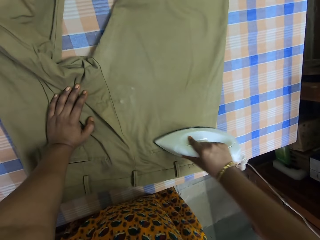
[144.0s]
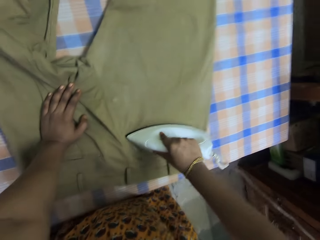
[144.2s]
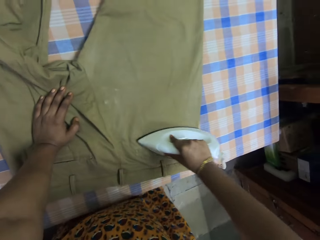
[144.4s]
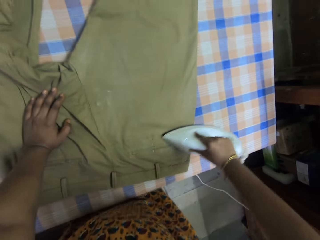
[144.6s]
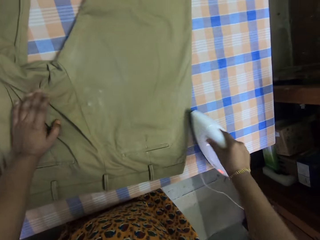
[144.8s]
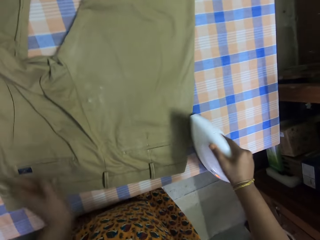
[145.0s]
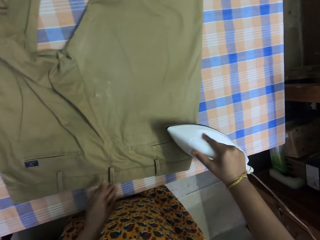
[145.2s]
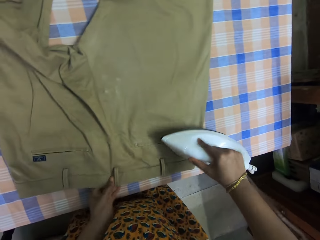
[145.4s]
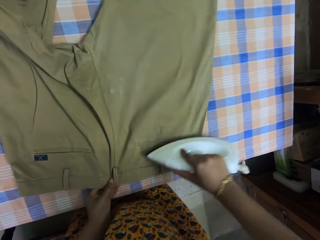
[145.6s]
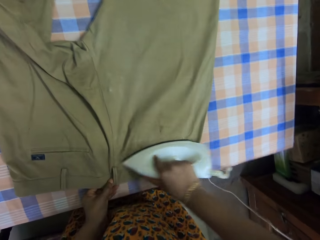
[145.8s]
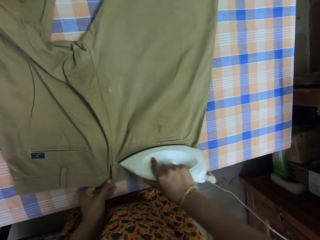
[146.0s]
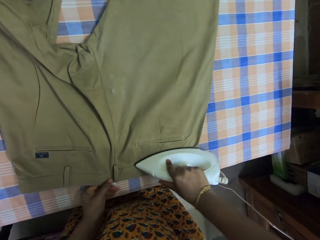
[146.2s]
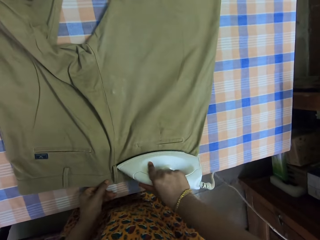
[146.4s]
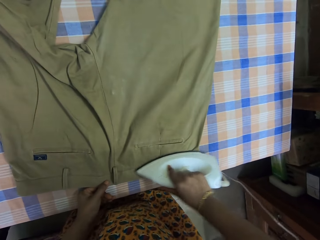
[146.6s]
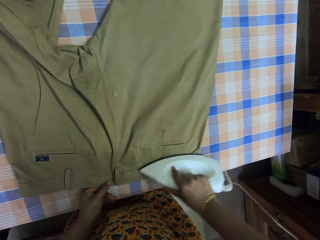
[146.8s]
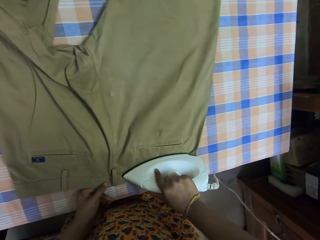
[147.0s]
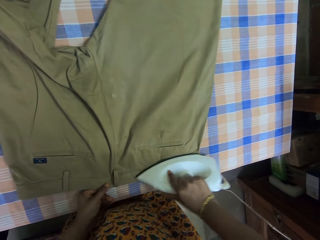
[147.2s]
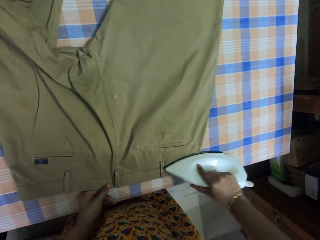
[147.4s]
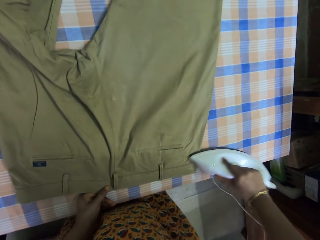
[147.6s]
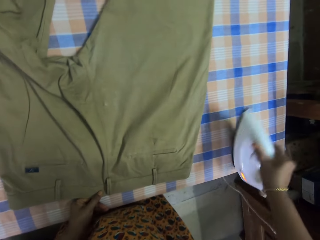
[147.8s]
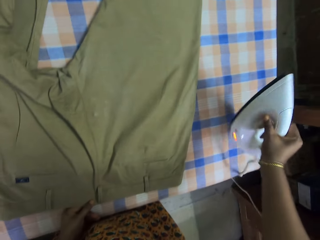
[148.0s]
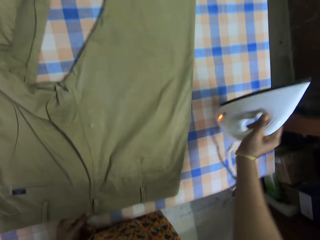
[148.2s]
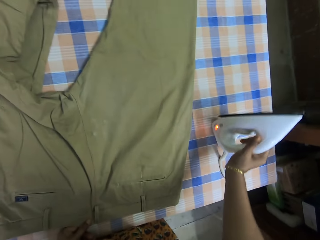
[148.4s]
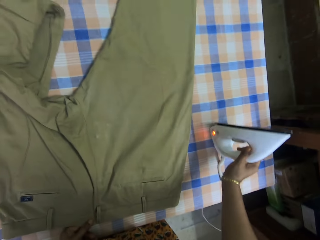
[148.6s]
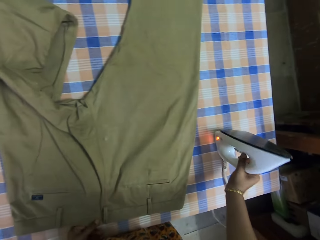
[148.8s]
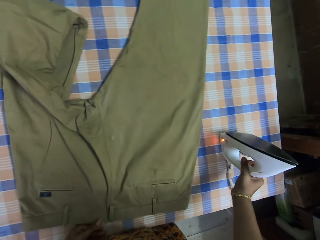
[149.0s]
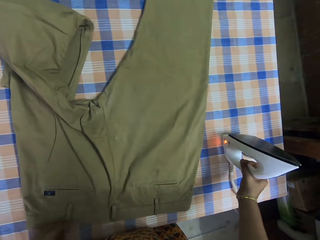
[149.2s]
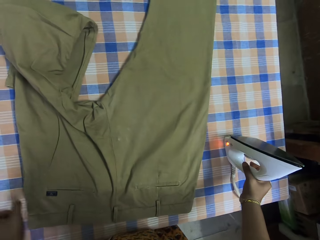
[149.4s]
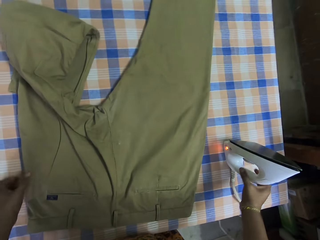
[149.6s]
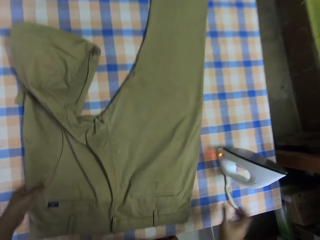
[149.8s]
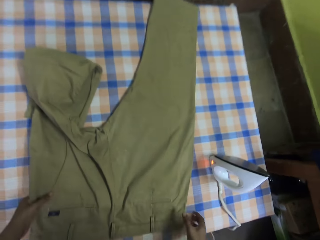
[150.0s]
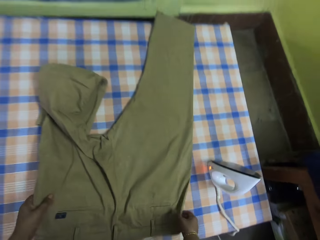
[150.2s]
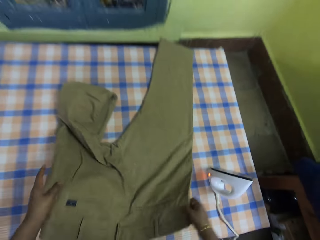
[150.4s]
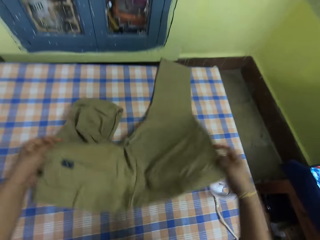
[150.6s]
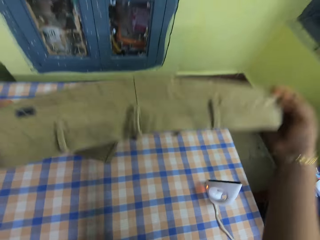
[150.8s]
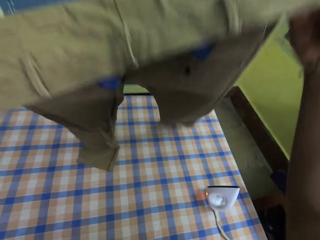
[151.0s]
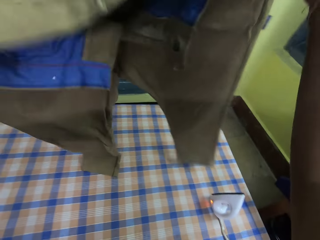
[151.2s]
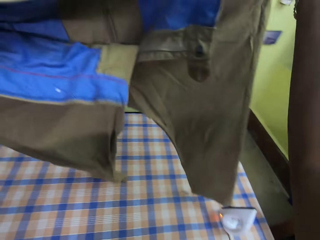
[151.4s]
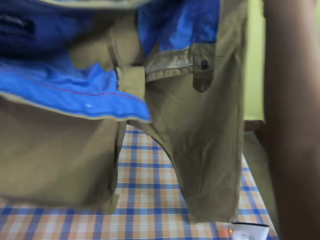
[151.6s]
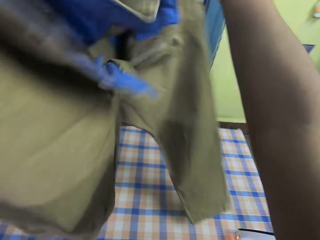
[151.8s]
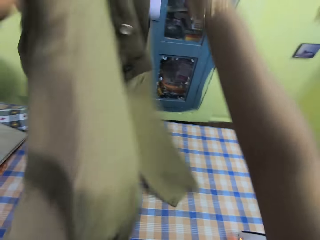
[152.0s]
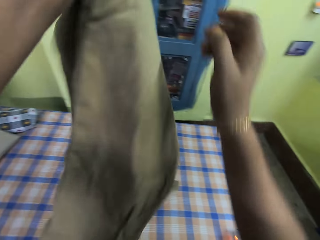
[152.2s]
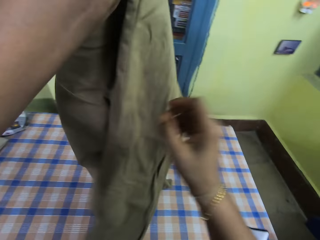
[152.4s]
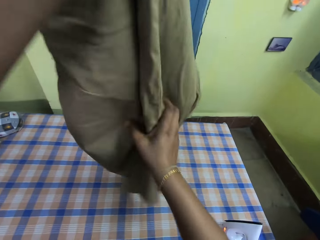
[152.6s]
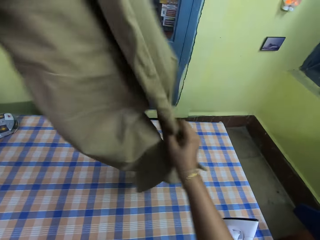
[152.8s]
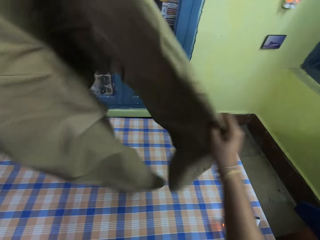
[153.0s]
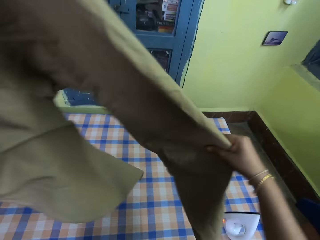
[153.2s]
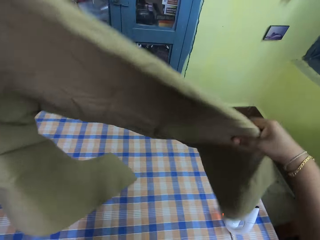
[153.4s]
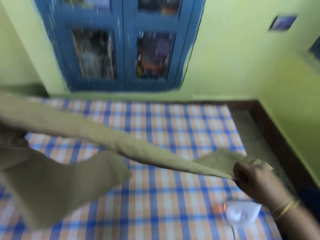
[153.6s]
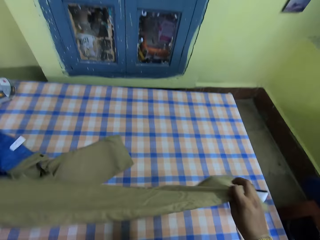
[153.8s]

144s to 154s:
The camera wearer straightens the trousers on the table. They hold an iron box. They iron the trousers with the iron box. They hold the trousers. They put the iron box on the table. They hold the trousers. They lift up the trousers from the table. They hold the trousers.

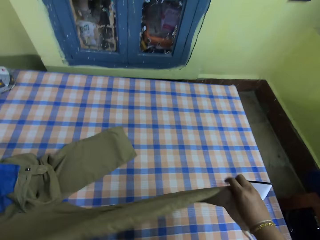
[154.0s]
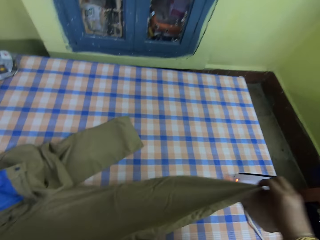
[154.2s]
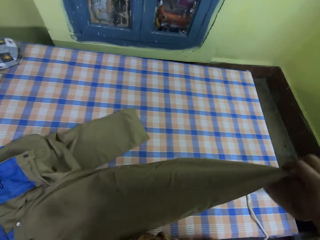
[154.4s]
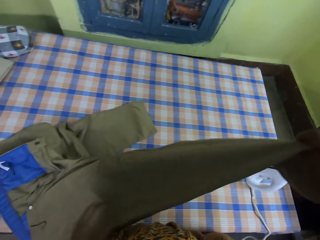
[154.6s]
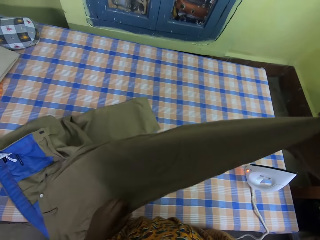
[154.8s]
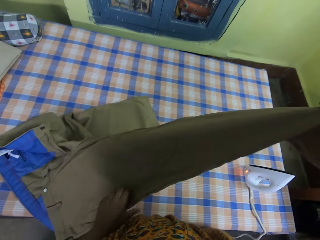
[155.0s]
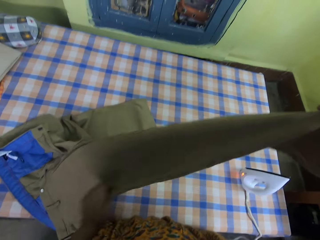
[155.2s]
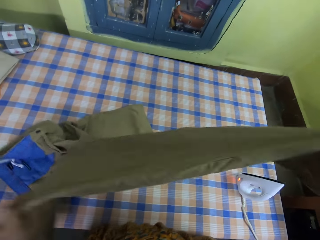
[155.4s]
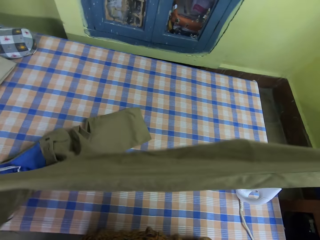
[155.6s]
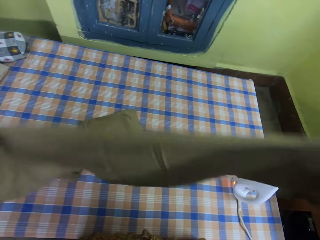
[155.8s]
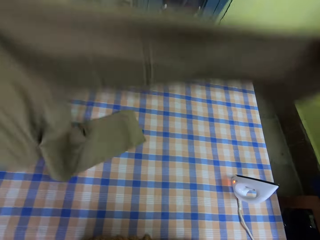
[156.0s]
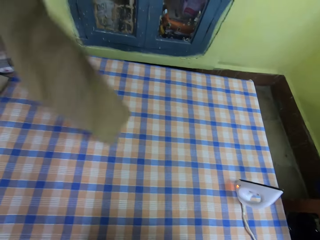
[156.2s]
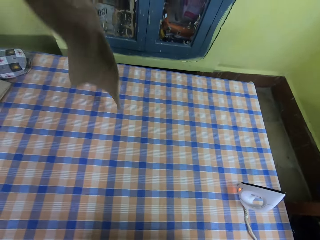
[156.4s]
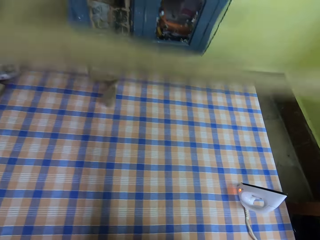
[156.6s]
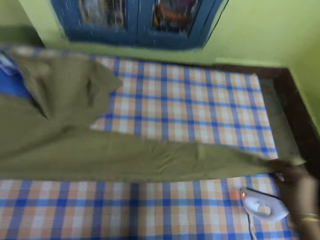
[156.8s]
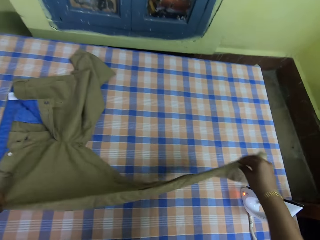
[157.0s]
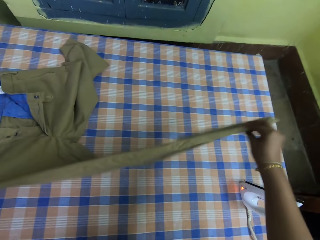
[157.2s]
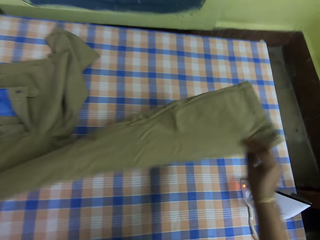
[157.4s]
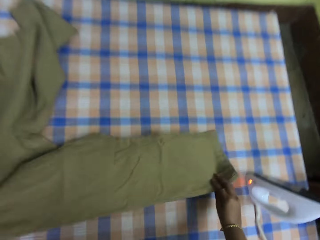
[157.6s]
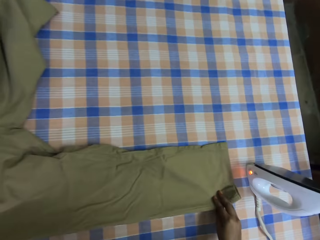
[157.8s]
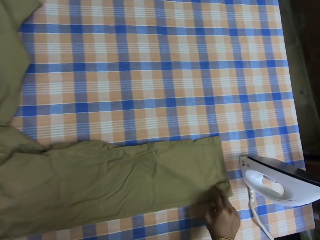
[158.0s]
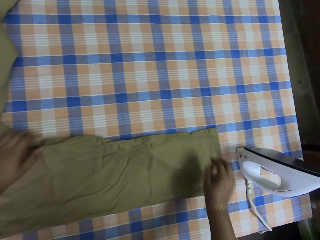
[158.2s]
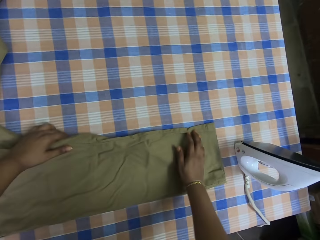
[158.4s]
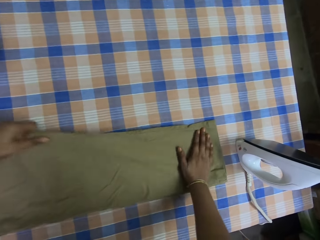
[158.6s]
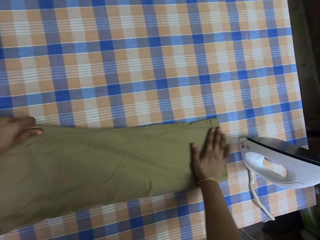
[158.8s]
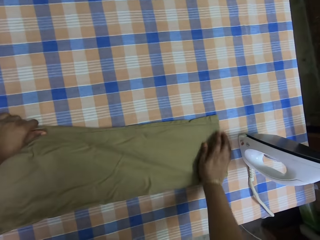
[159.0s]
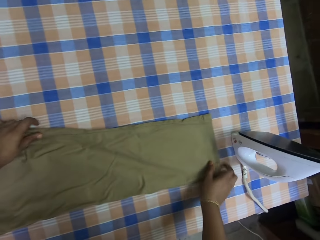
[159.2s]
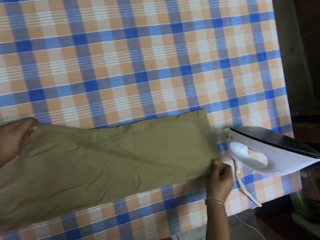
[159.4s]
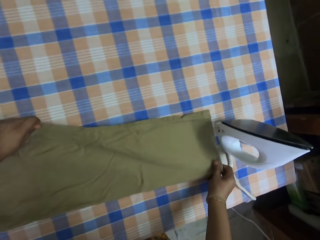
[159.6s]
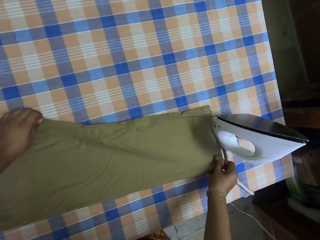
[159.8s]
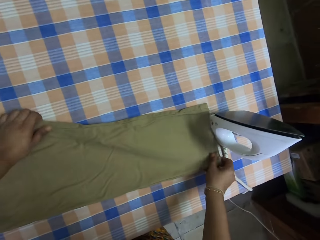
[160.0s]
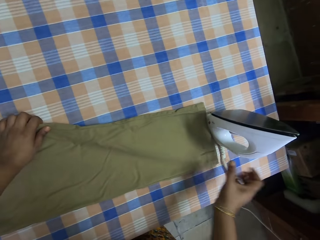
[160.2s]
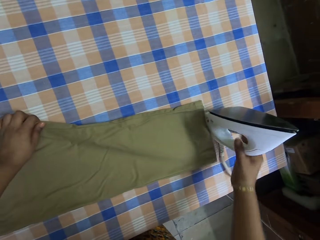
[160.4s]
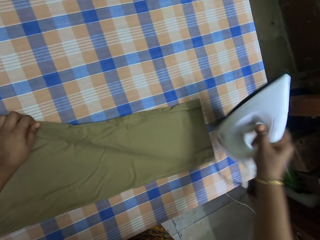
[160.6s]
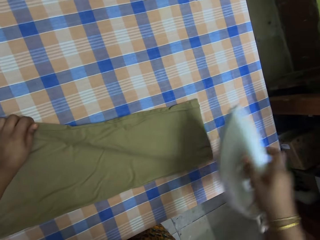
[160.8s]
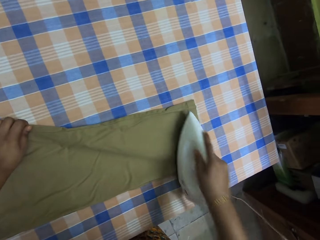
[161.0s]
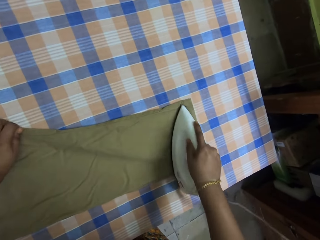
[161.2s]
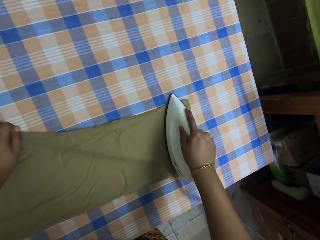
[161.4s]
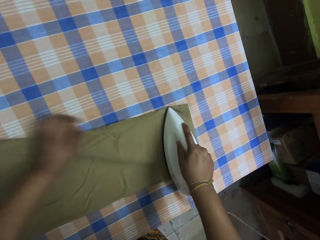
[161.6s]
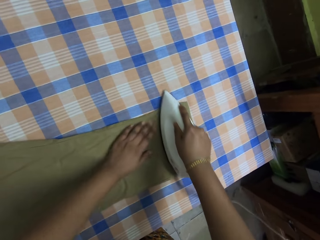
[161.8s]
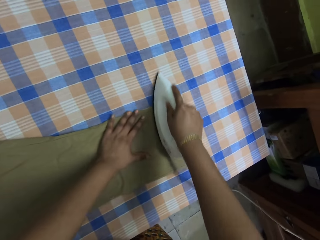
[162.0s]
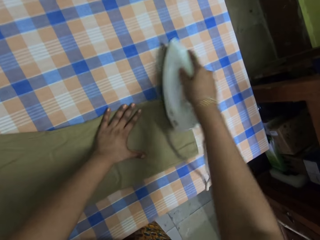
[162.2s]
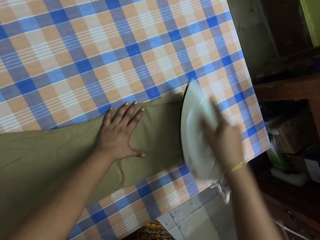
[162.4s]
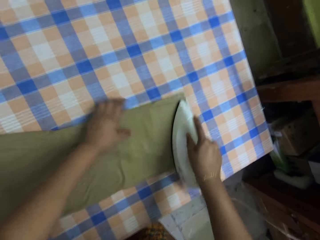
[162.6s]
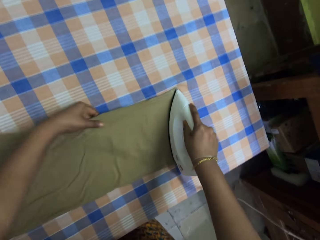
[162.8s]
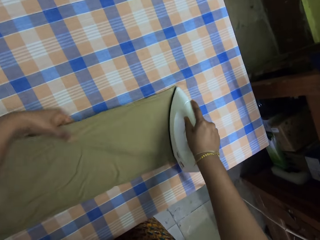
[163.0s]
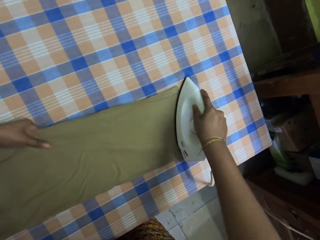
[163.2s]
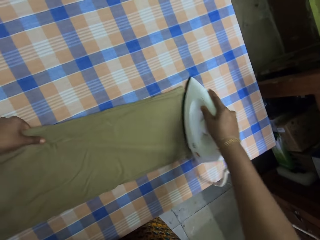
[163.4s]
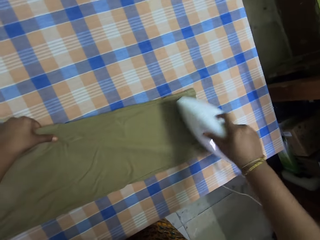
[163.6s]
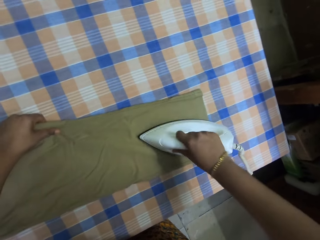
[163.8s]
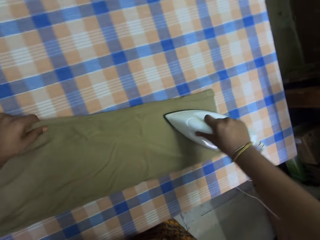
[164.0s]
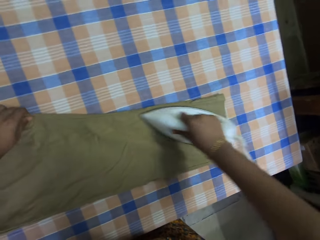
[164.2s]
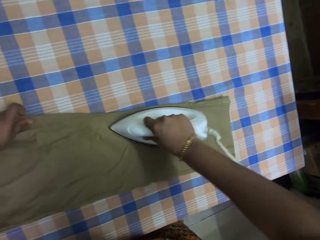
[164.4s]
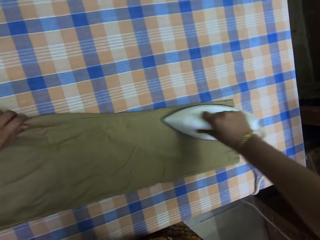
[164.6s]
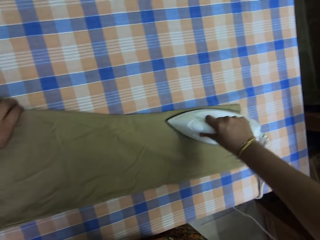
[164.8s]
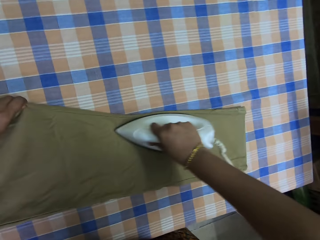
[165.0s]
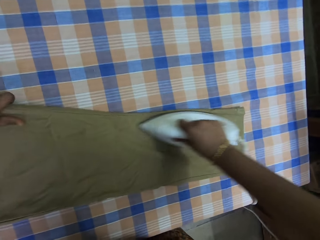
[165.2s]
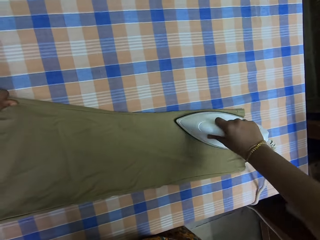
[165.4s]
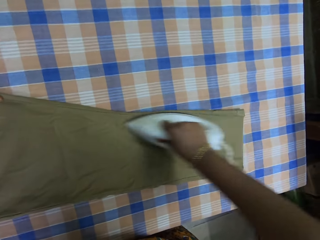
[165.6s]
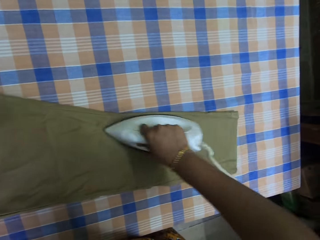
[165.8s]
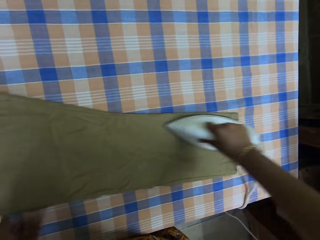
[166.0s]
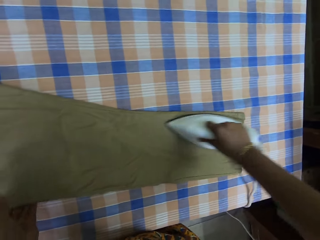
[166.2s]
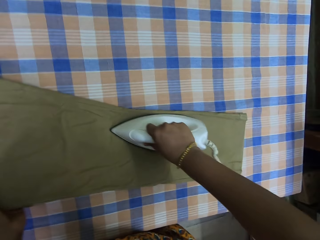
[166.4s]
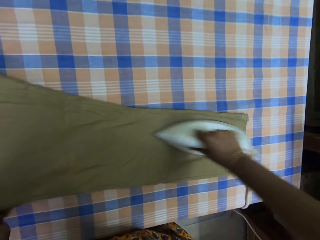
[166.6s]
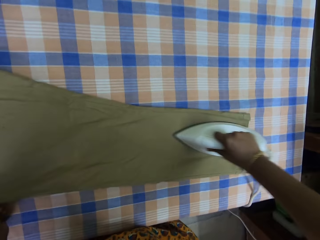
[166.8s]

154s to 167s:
The camera wearer puts the trousers on the table. They lift up the trousers from the table. They put the trousers on the table. They straighten the trousers on the table. They grab an iron box from the table. They hold the trousers. They iron the trousers with the iron box. They hold the trousers. They straighten the trousers on the table. They iron the trousers with the iron box.
